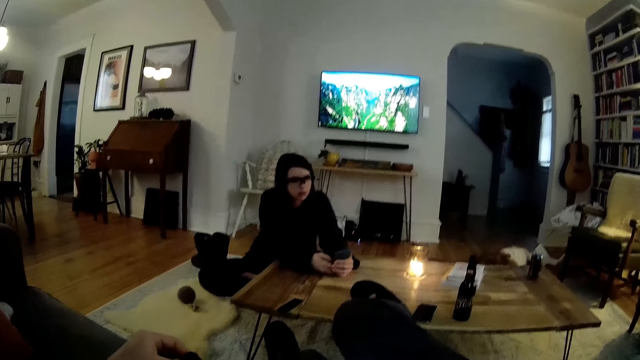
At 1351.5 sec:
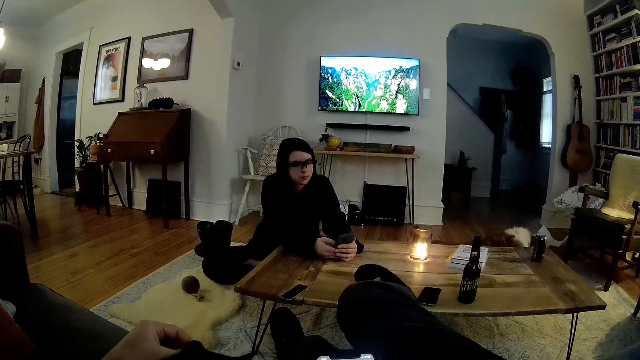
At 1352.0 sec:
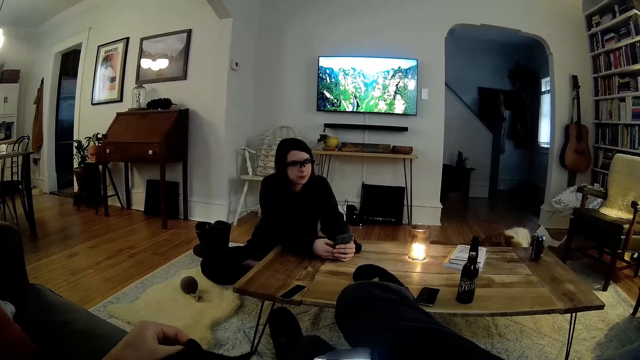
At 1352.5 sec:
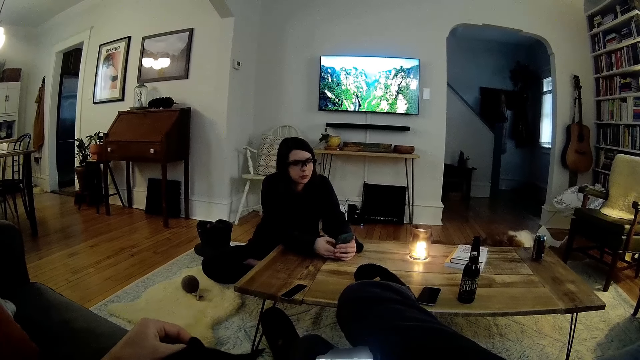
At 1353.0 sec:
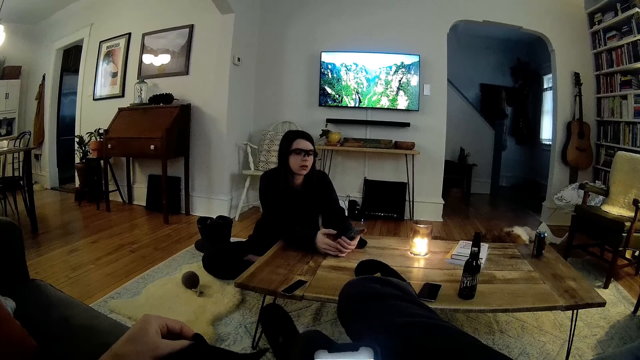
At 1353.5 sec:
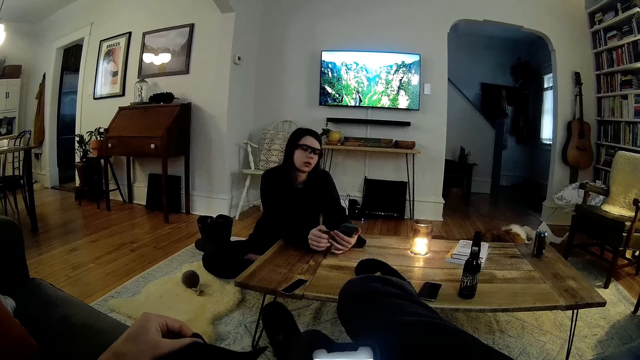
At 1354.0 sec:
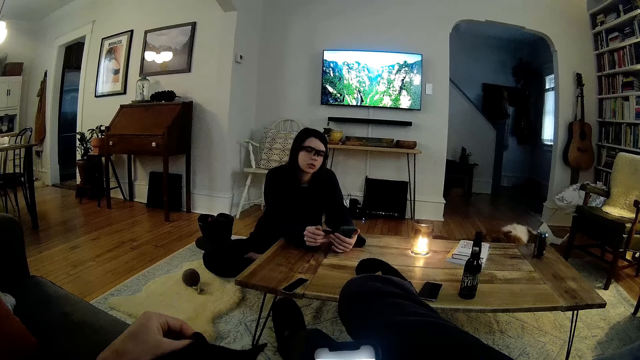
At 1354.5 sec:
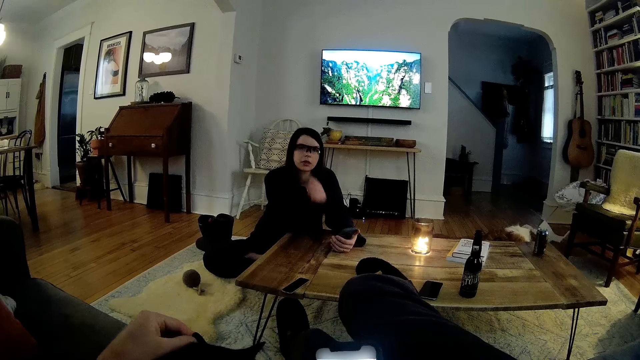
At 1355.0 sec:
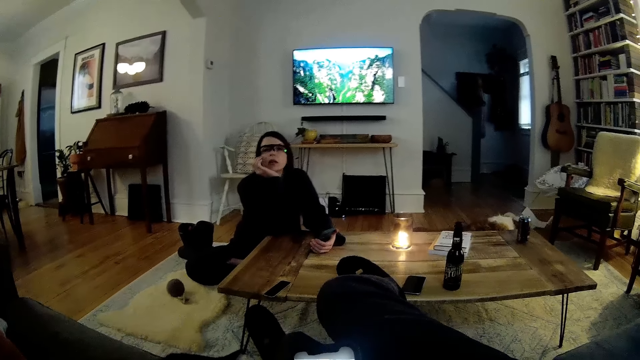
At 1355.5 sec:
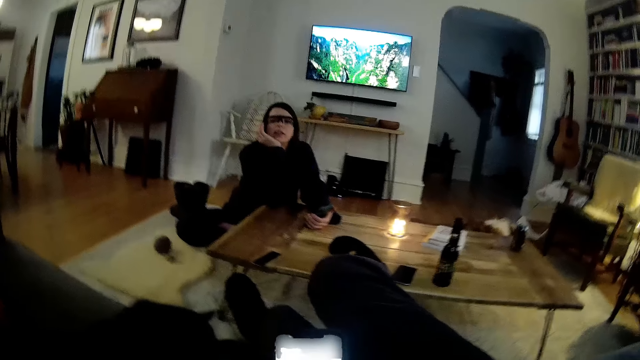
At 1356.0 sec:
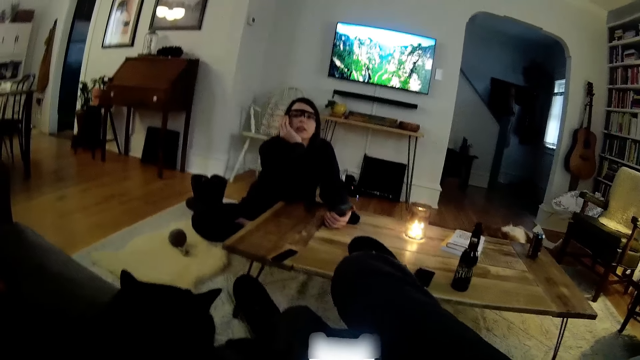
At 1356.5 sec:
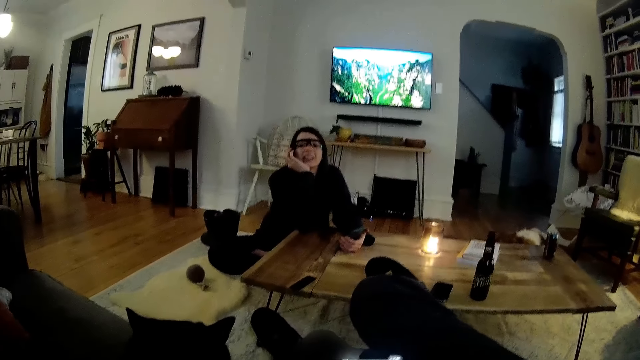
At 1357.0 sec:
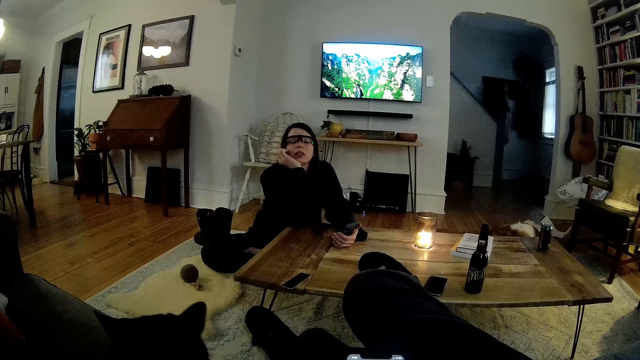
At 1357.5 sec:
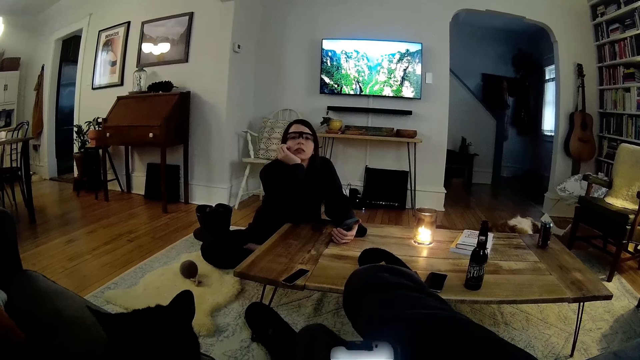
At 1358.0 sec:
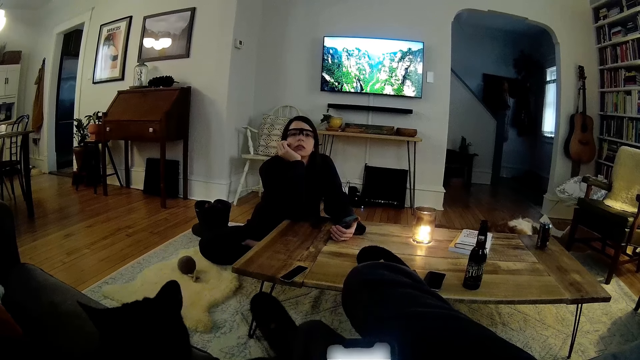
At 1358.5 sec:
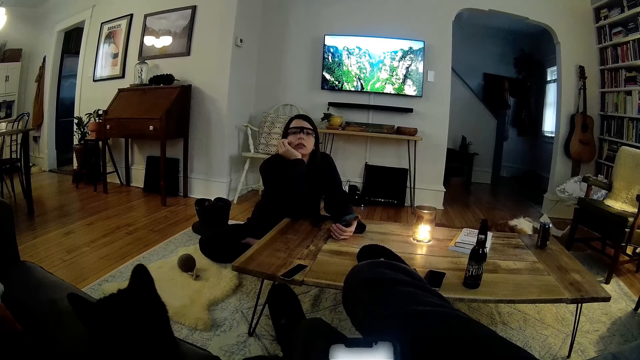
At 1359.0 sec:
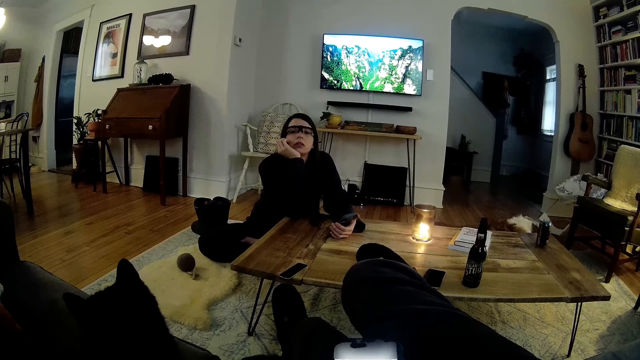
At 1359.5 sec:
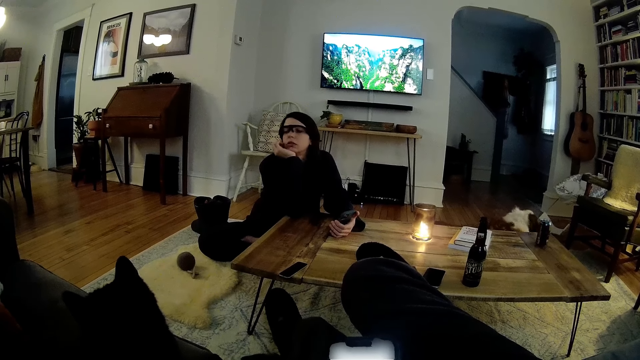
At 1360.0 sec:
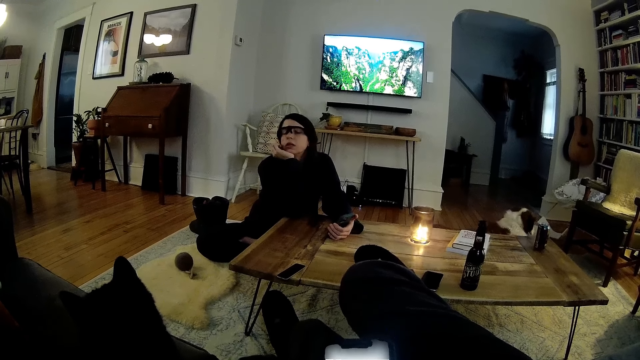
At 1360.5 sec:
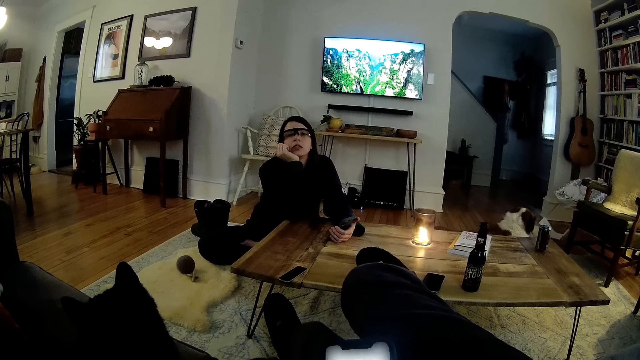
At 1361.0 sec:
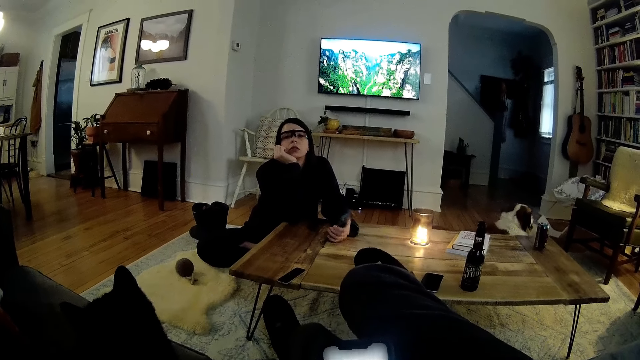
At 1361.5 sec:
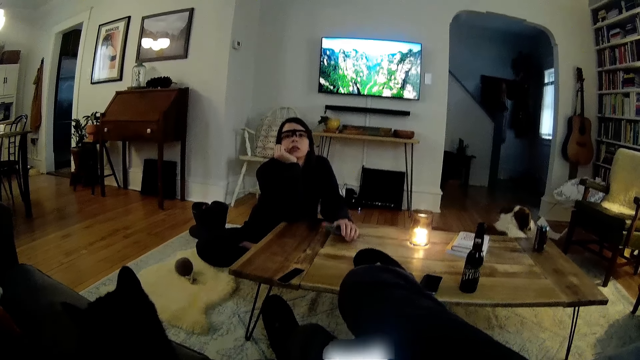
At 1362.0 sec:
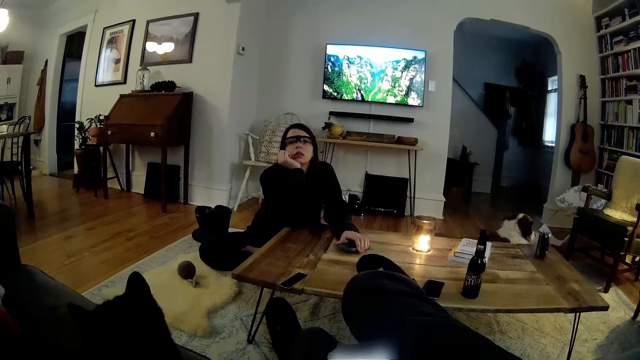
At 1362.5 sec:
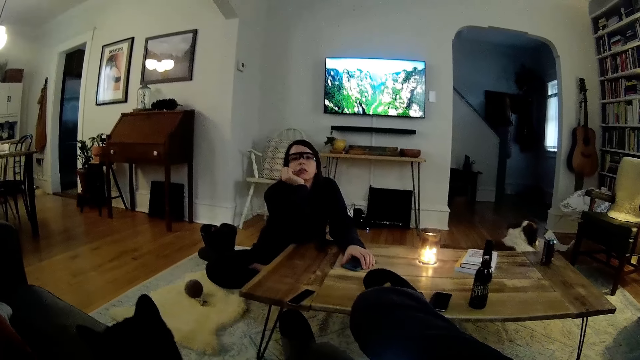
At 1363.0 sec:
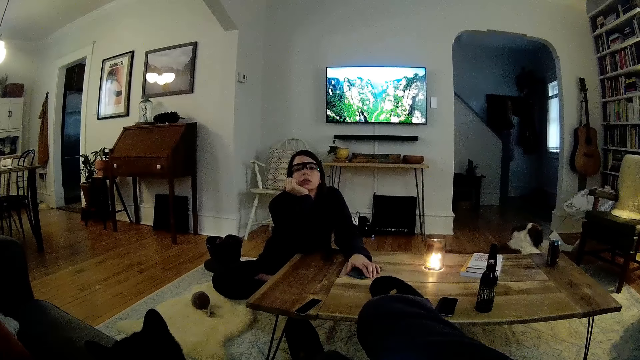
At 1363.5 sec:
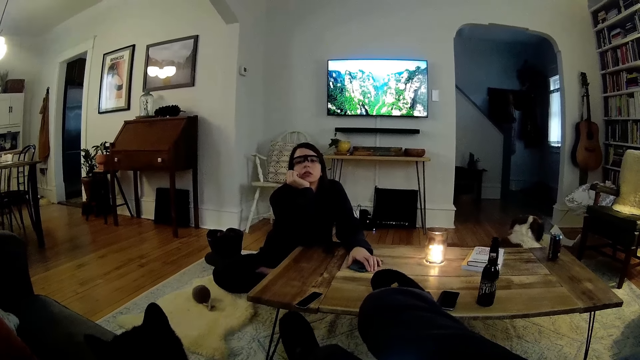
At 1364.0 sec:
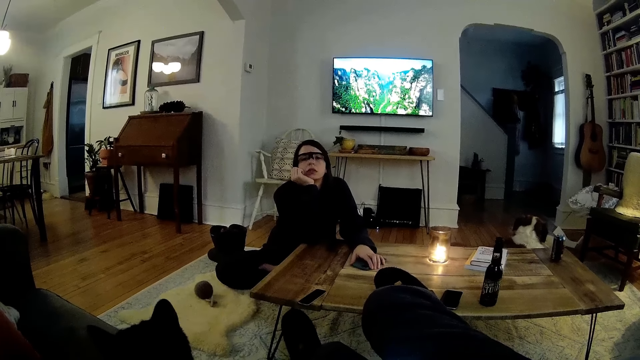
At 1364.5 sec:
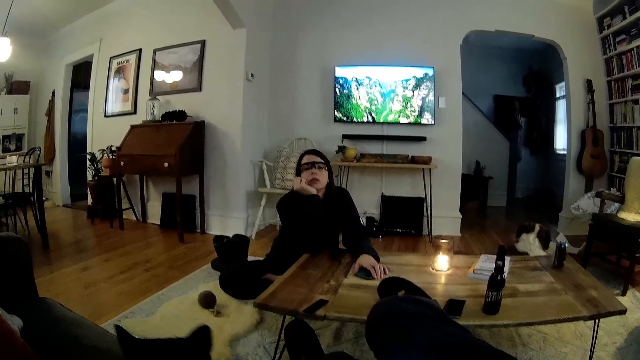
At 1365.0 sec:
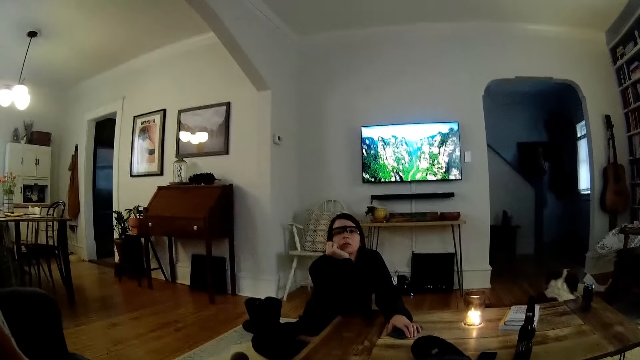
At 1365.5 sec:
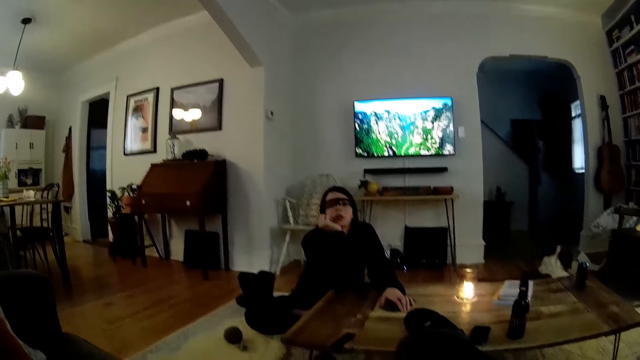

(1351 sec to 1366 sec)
The woman removes her right hand from the mobile phone. The woman places her right hand on her chin. The camera wearer holds a cat. The woman places the mobile phone in her left hand on the table.

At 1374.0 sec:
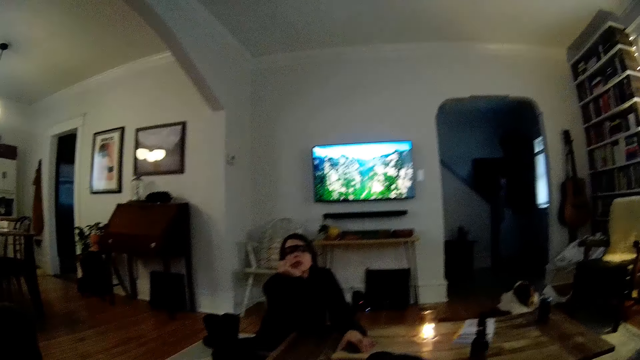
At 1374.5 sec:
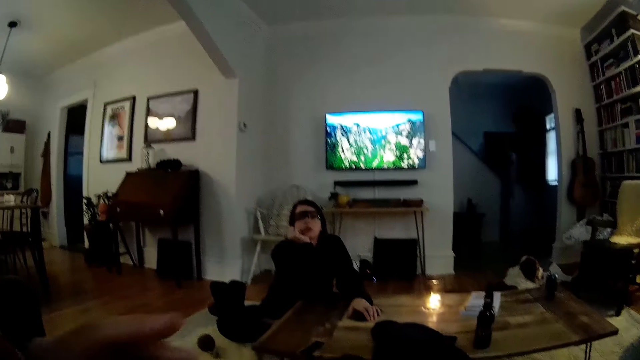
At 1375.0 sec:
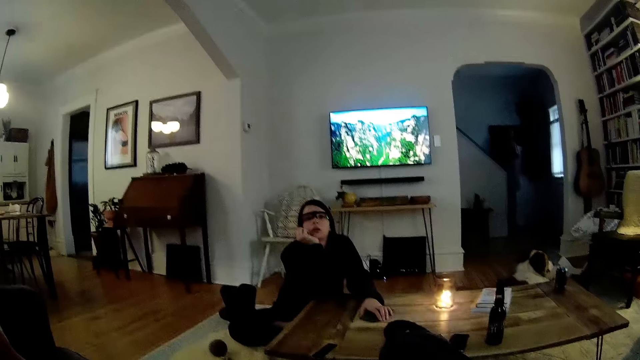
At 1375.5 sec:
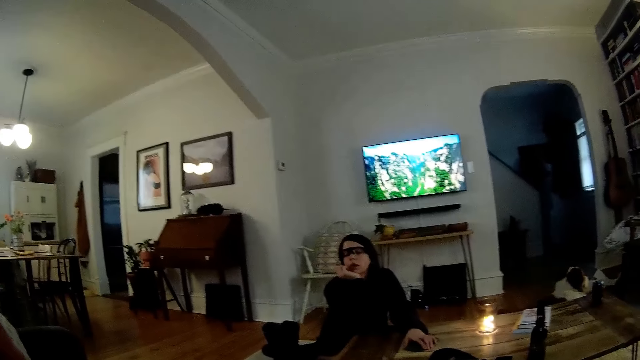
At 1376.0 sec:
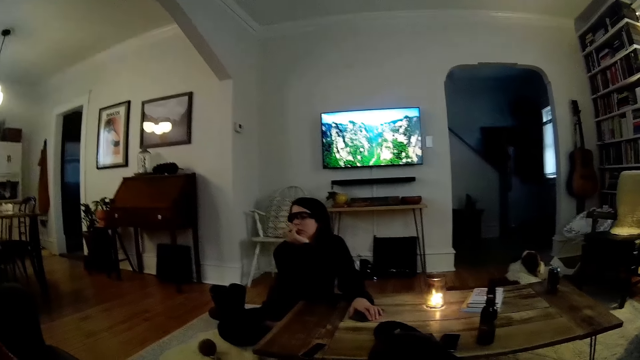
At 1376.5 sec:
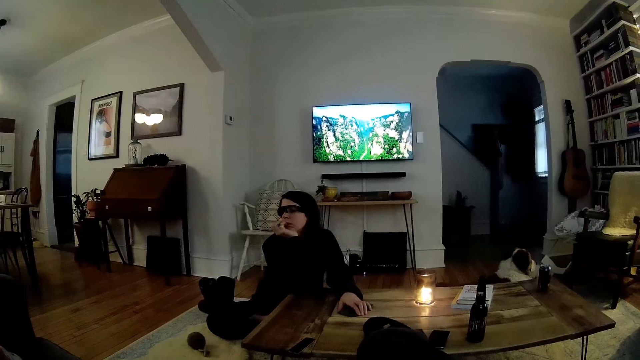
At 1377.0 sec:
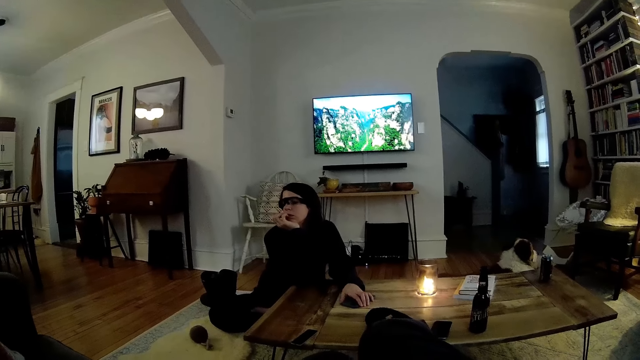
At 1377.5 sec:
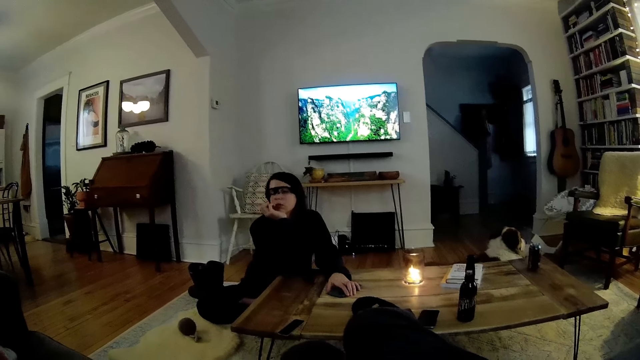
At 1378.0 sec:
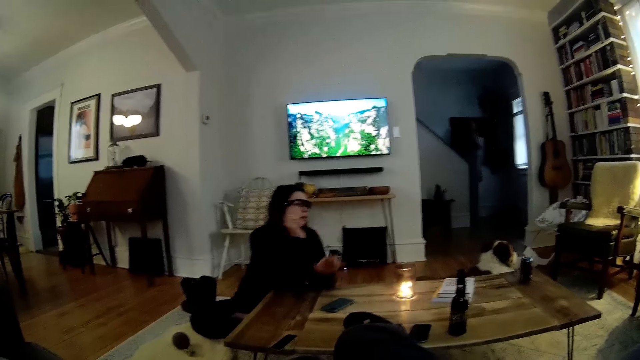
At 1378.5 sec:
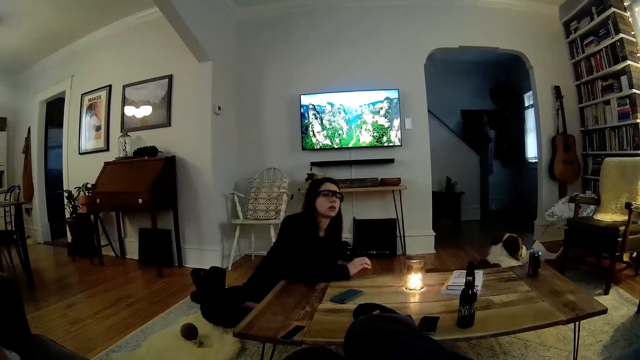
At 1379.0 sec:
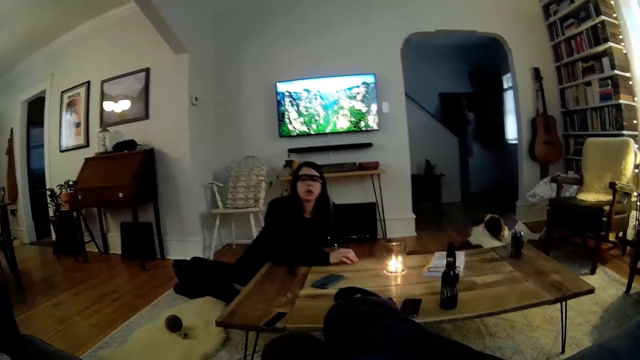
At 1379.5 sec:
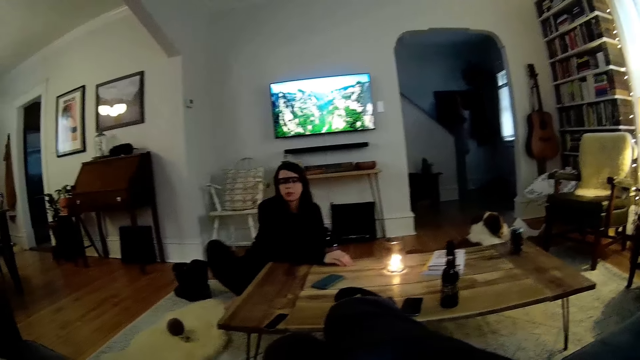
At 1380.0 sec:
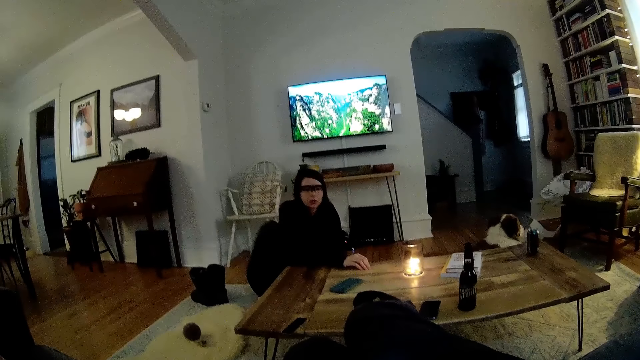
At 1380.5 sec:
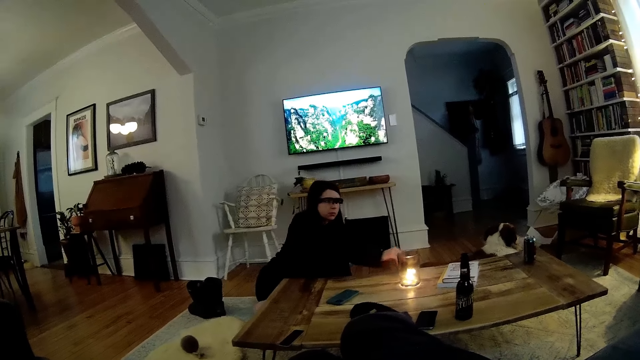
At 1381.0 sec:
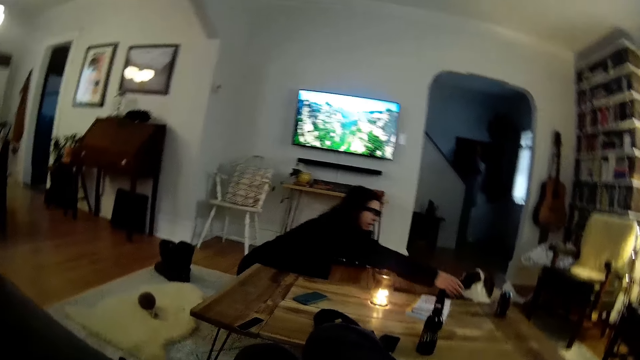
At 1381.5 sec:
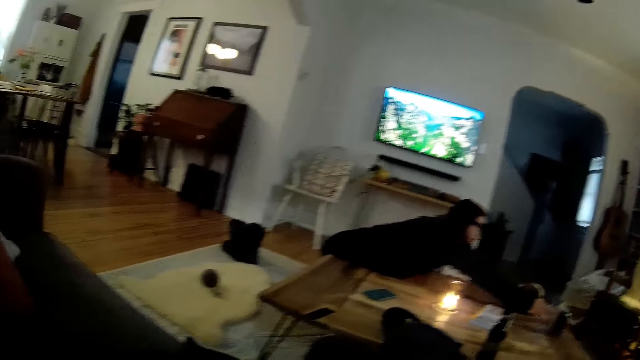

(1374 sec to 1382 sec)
The camera wearer moves the left hand. The woman removes her left hand from the table. The woman moves on the ground. The woman places her right hand on the table. The woman picks up a can of soda from the table with her right hand.
